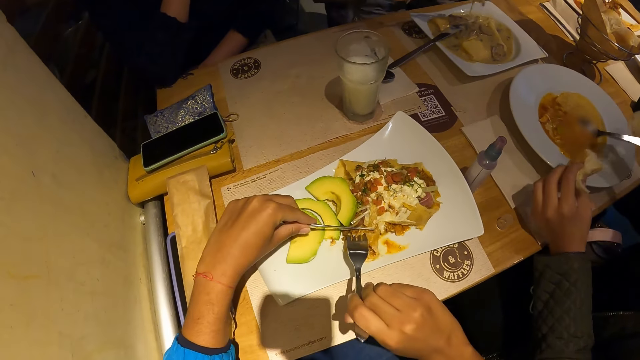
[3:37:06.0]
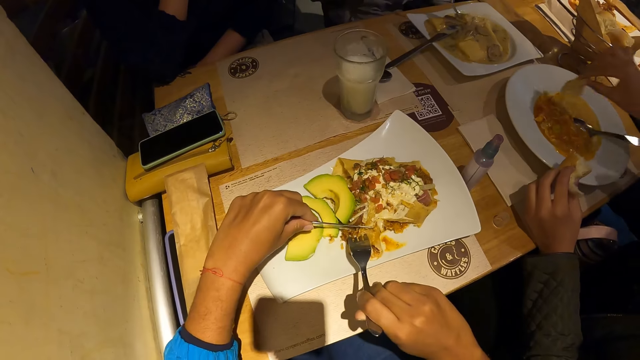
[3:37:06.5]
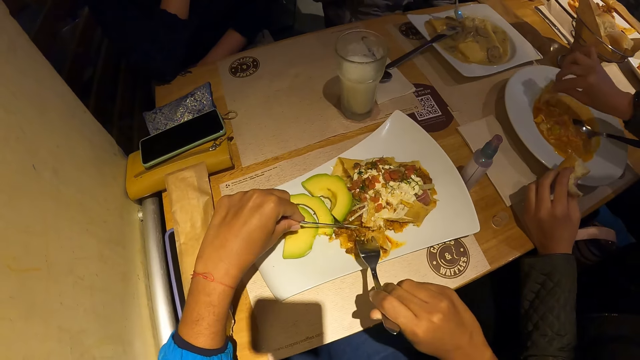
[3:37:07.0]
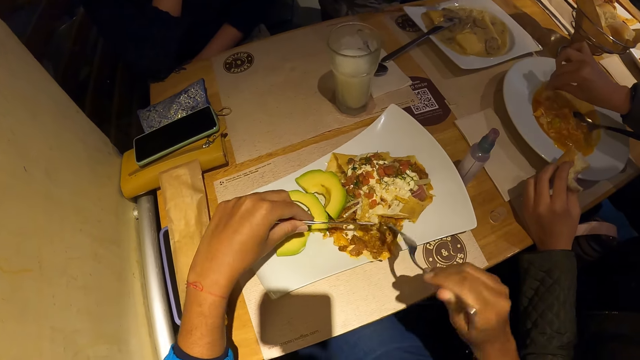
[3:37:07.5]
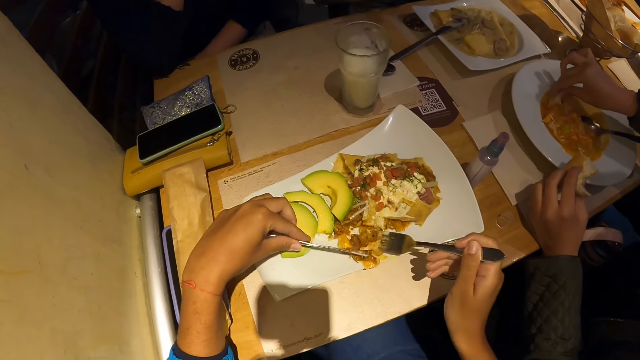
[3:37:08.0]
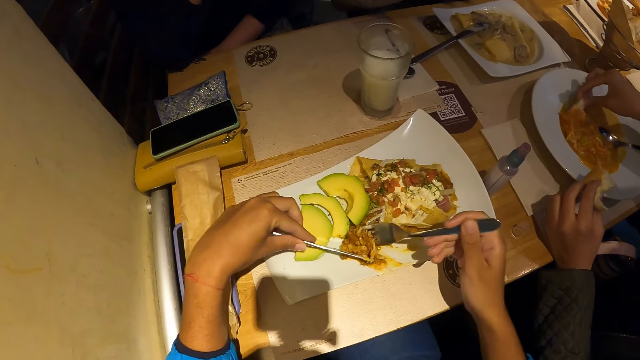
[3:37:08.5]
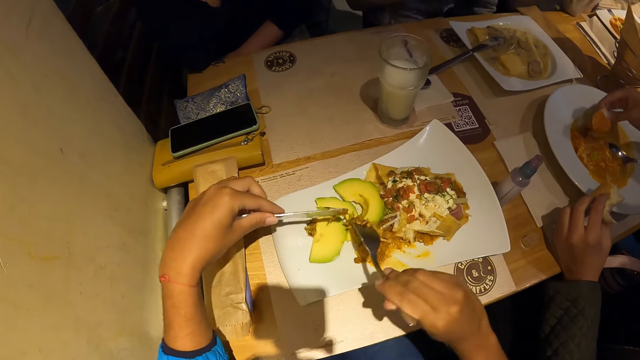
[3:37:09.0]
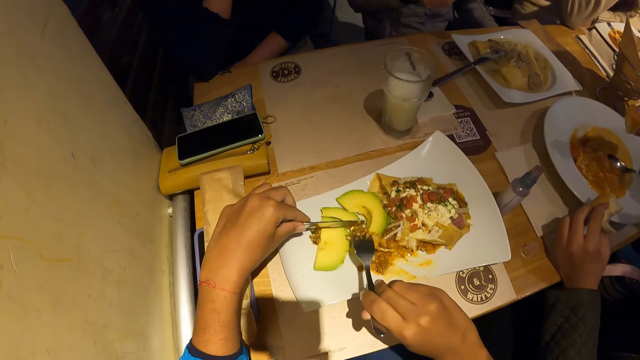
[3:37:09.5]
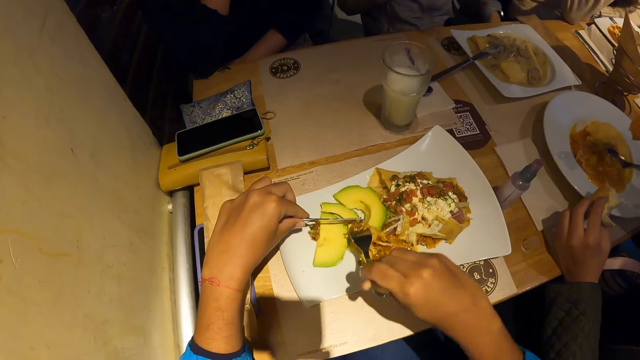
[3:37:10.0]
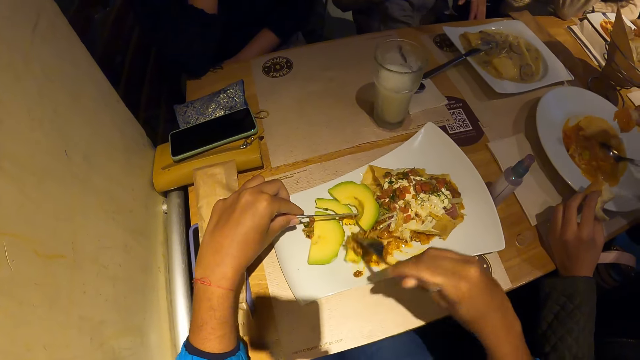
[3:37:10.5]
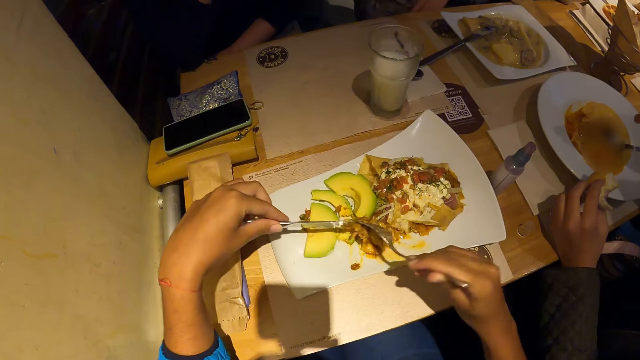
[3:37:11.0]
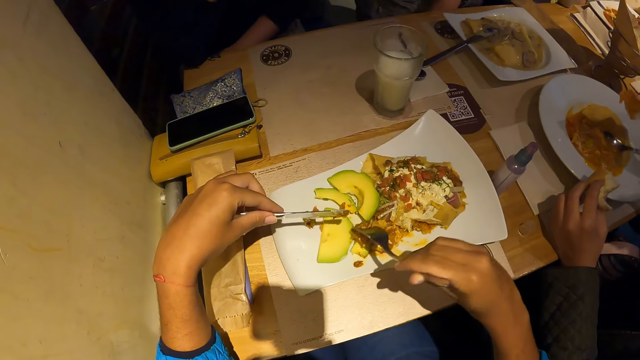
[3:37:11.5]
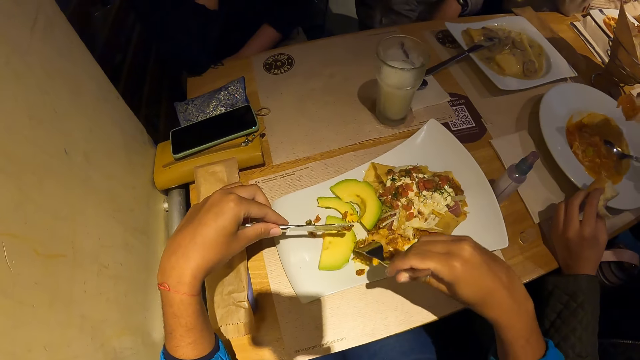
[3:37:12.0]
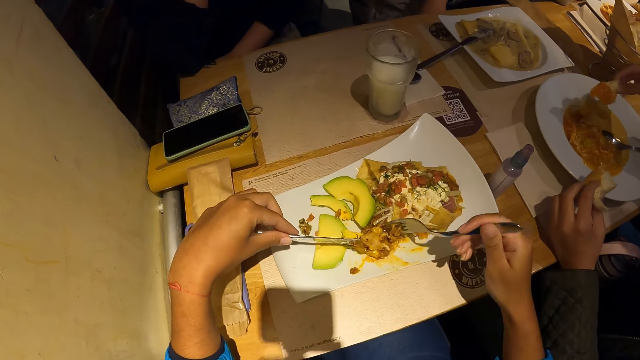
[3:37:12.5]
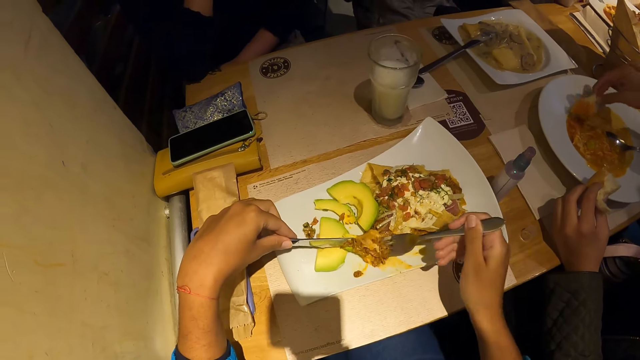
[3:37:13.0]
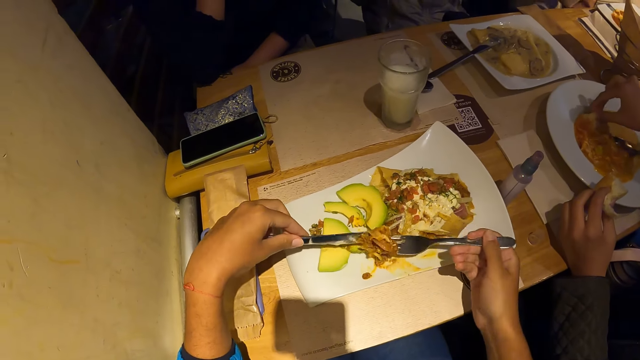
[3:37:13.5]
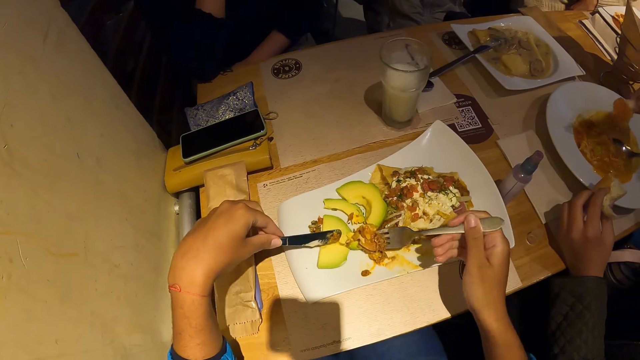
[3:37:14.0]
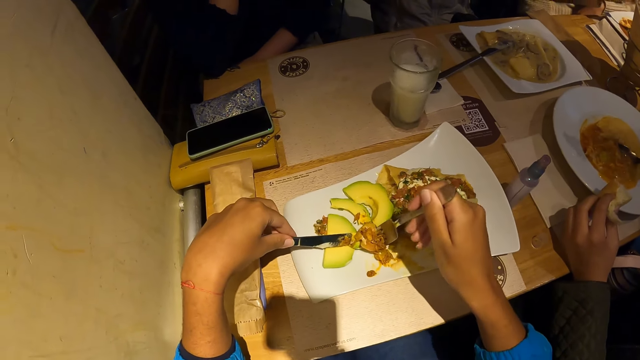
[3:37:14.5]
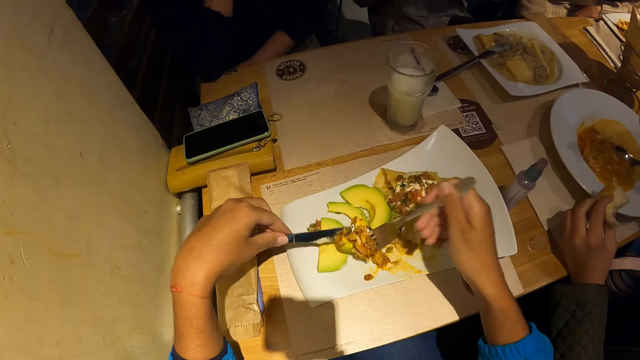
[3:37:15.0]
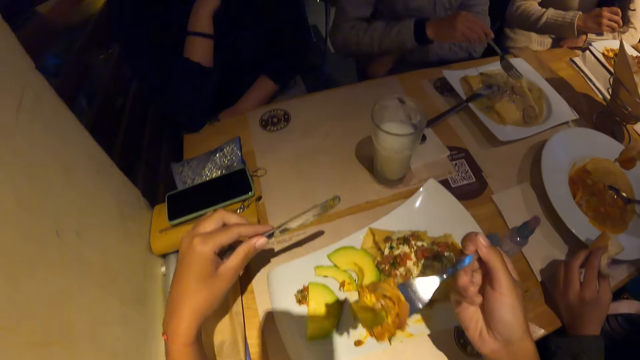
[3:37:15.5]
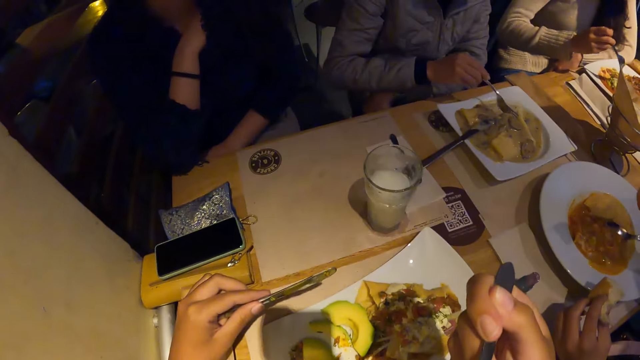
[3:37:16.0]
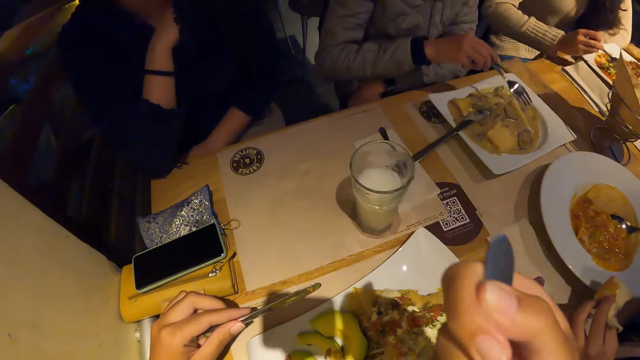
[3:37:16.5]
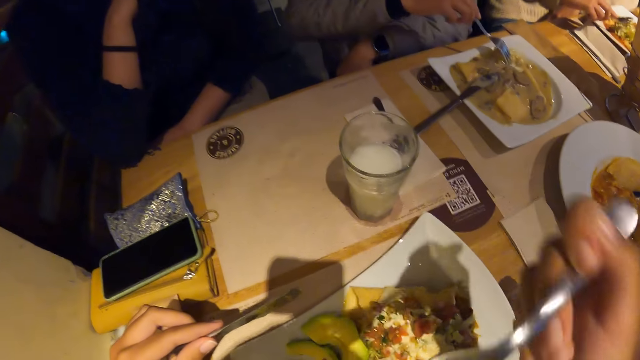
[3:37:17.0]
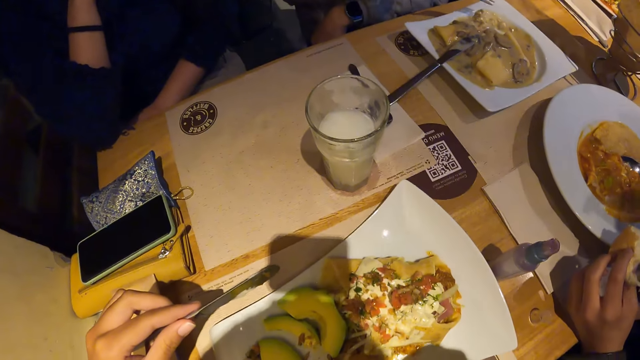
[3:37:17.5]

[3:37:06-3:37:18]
A man puts the piece of bread in the plate of carrot soup on the table with his right hand. The camera wearer collects up the food. They cut the avocado. They move the knife and move the fork. The man eats the piece of bread with his right hand. The camera wearer picks up the avocado. They move the knife and lift the fork up. They pick up the food. They move the roti or waffles in the mouth and hold up the knife. A woman scoops soup from the plate of chicken soup on the table with the fork with her right hand. The camera wearer eats the piece of waffles from the plate of waffles on the table with the cutlery in both hands.

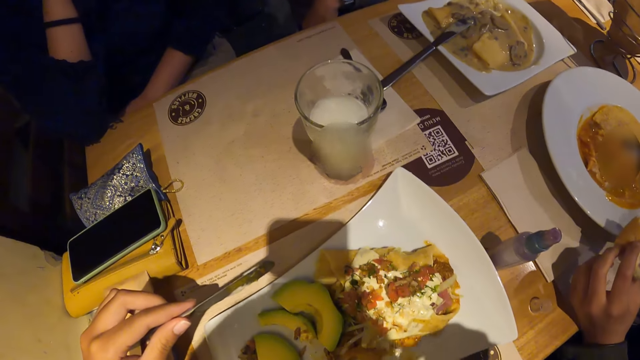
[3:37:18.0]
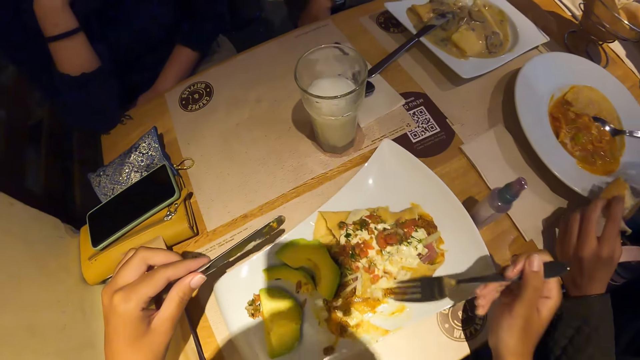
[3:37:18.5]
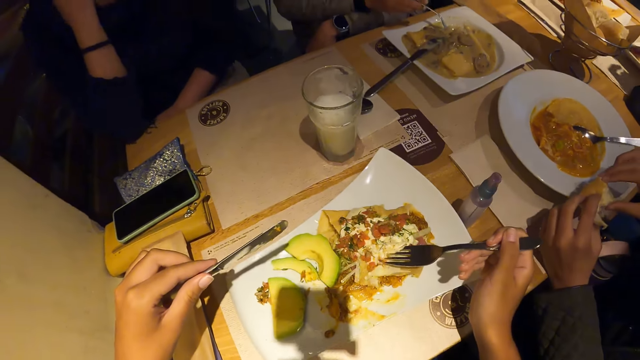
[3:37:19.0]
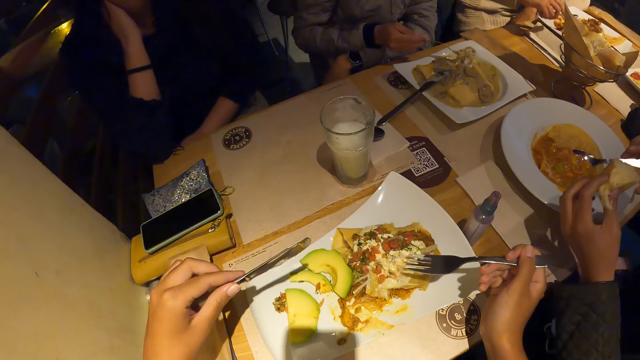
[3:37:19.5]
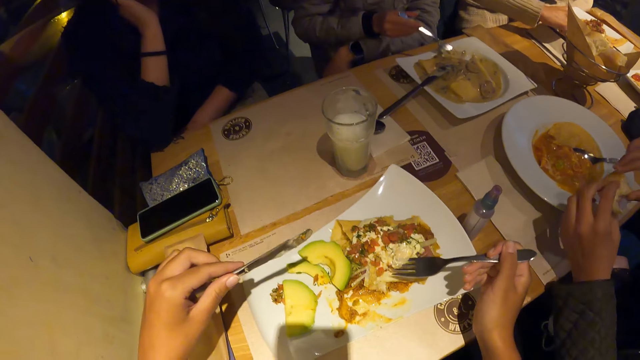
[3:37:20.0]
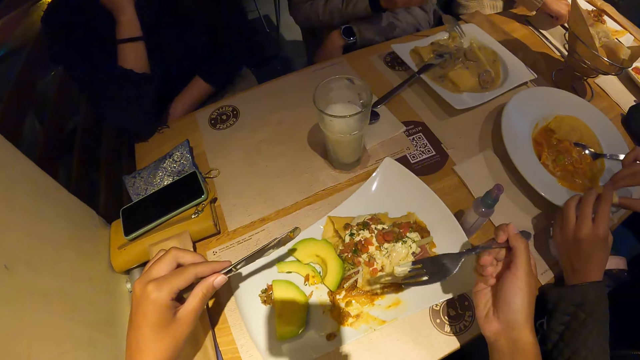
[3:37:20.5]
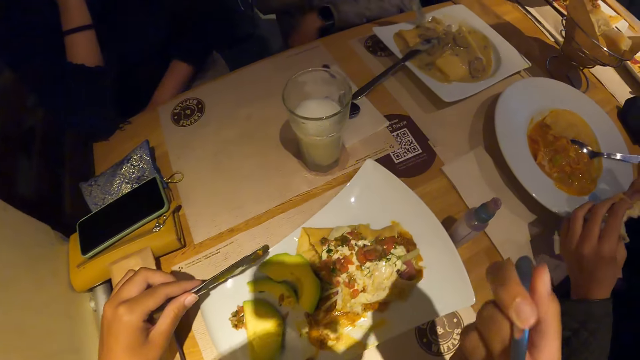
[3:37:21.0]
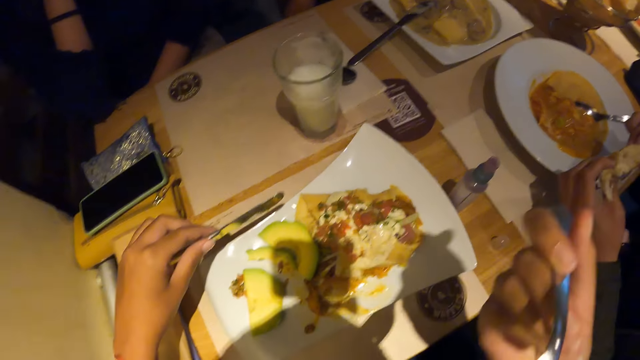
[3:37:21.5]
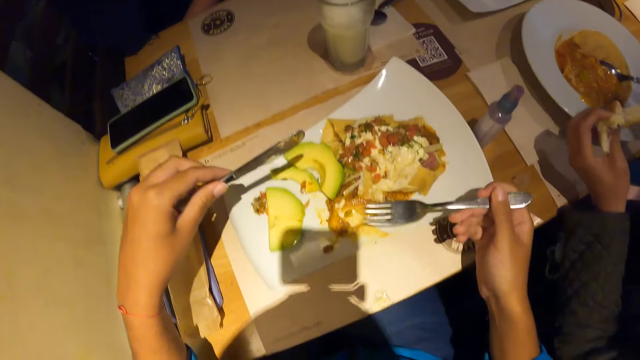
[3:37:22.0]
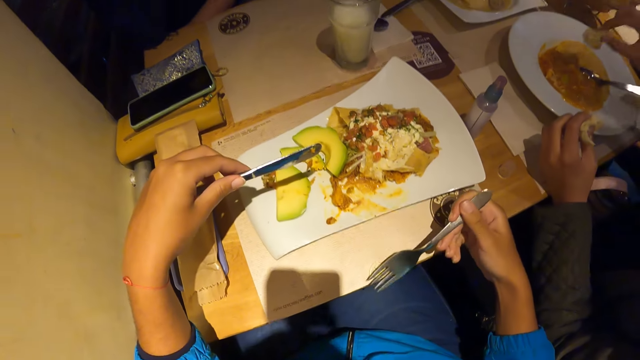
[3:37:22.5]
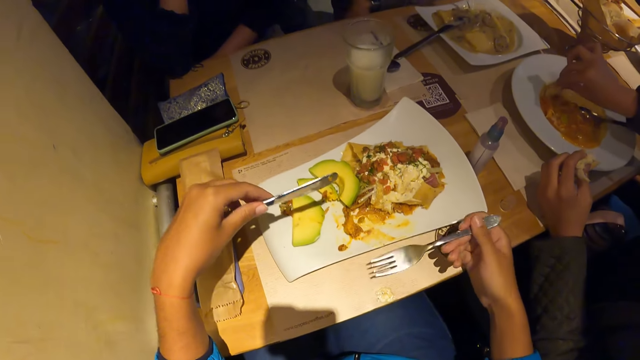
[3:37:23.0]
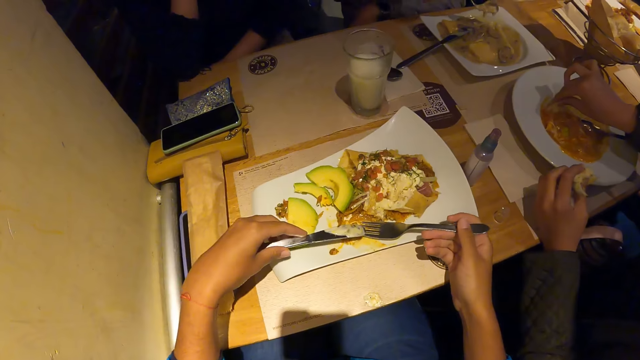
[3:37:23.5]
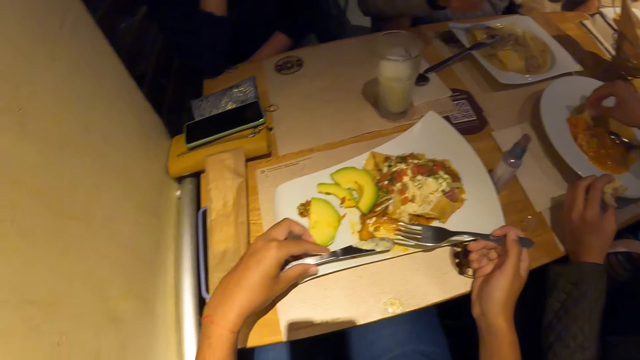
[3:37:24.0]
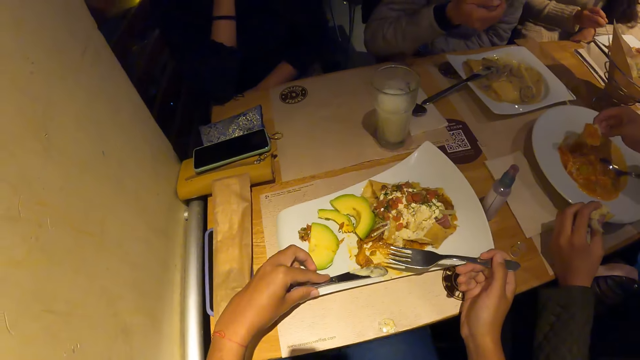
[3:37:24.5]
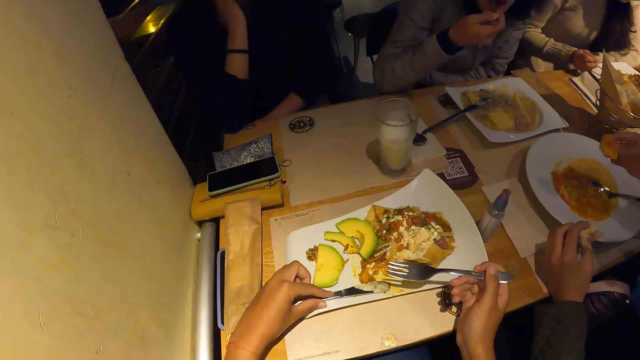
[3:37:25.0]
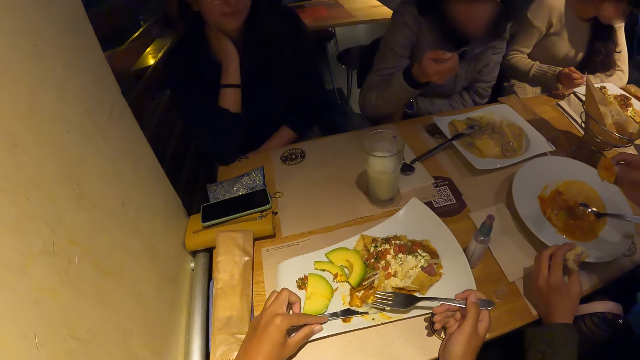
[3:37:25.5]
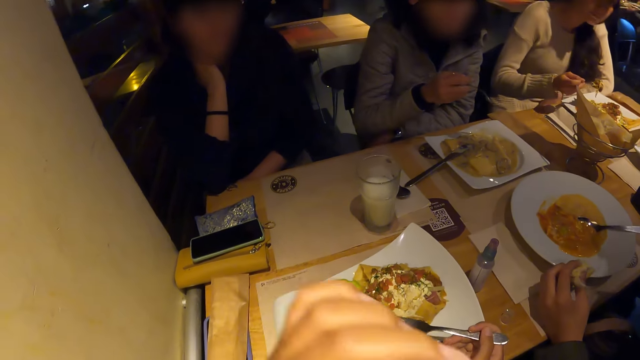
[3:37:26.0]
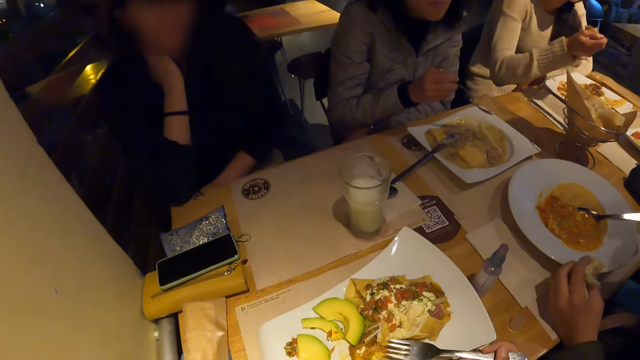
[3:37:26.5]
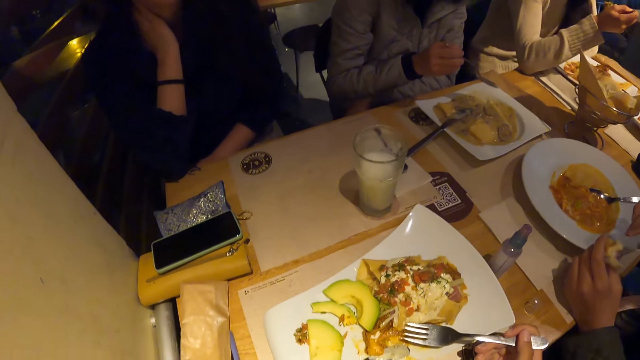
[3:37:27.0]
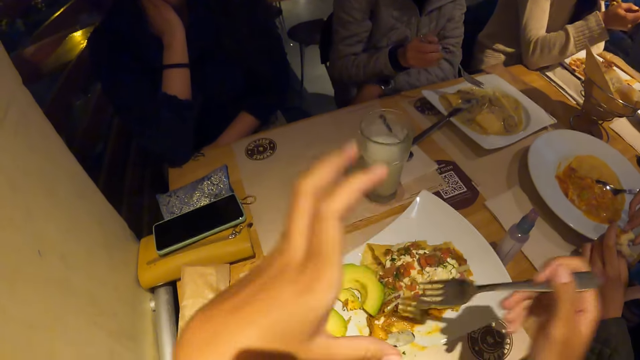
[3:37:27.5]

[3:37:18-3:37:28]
The camera wearer moves the fork in the food. A man cuts a piece of bread from the bread in his left hand with his right hand. The camera wearer scoops up butter. She moves the fork down. The man puts the piece of bread in the plate of carrot soup on the table with his right hand. A woman eats soup from the plate of chicken soup on the table with the fork with her right hand. The camera wearer moves the knife down. She places the knife on the plate. Another woman scoops meatball from a plate of meatball with the fork in her right hand. The man eats the piece of bread with his right hand. The camera wearer lifts her hand up. She touches her mouth with her left hand. She makes gestures with her left hand. She moves her hand down.
